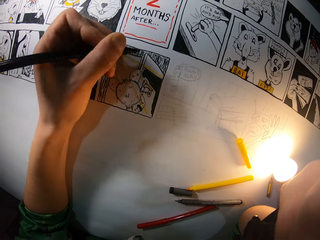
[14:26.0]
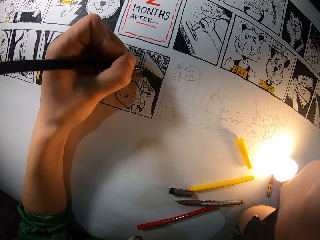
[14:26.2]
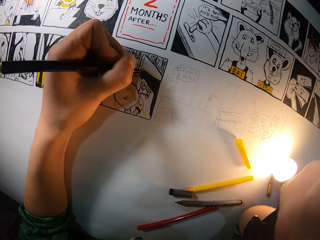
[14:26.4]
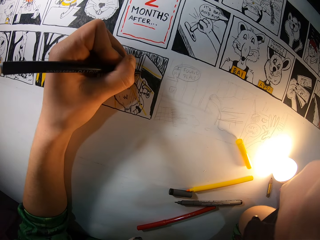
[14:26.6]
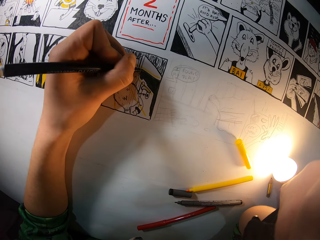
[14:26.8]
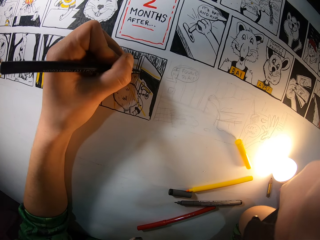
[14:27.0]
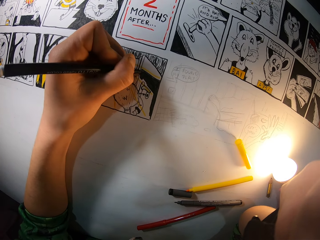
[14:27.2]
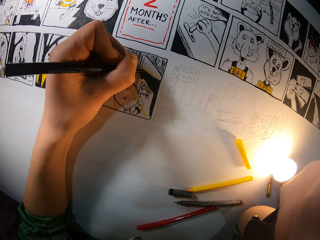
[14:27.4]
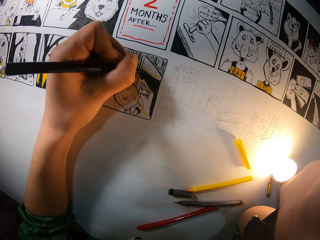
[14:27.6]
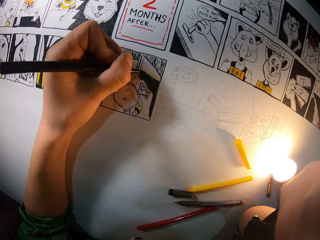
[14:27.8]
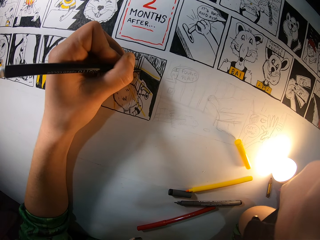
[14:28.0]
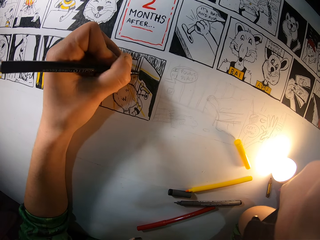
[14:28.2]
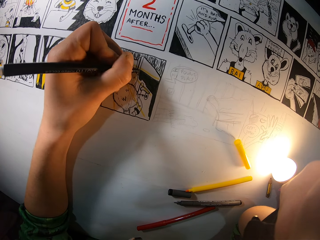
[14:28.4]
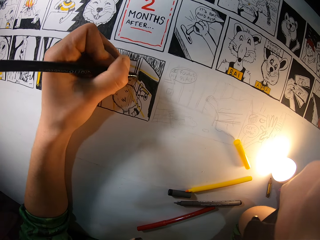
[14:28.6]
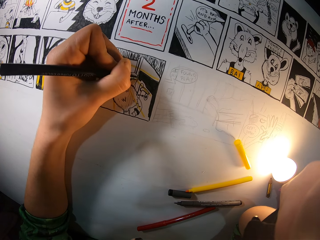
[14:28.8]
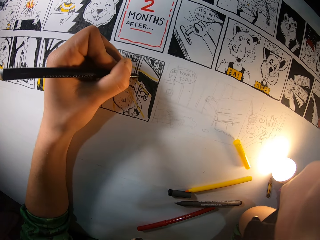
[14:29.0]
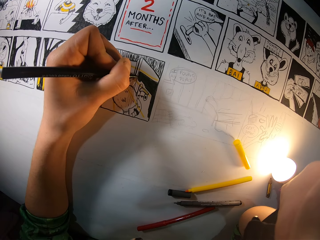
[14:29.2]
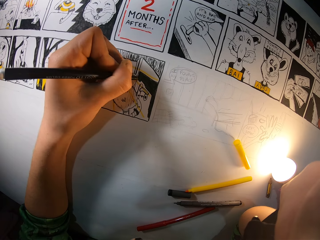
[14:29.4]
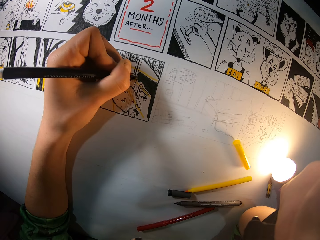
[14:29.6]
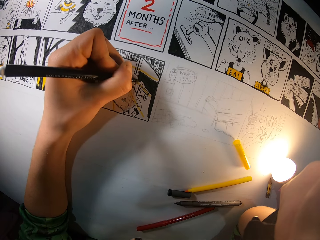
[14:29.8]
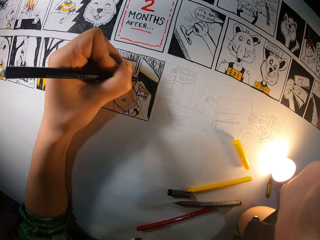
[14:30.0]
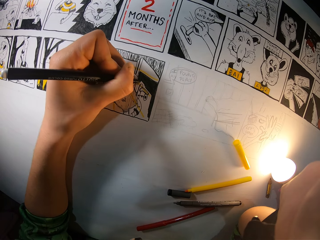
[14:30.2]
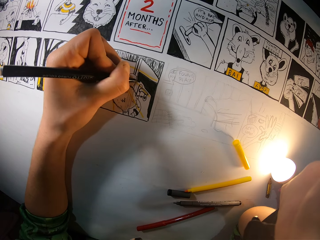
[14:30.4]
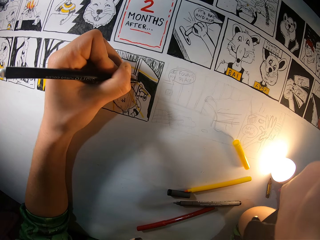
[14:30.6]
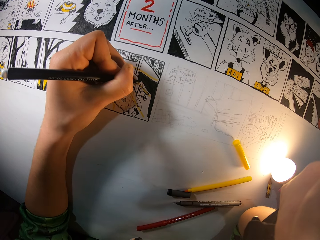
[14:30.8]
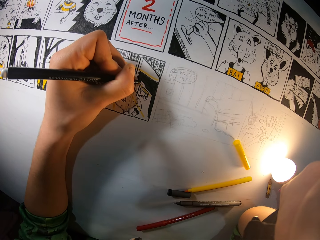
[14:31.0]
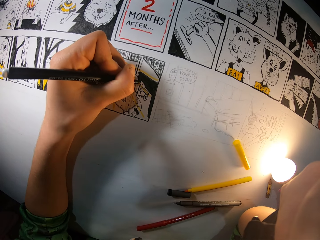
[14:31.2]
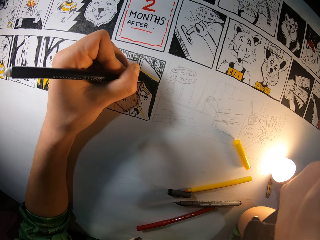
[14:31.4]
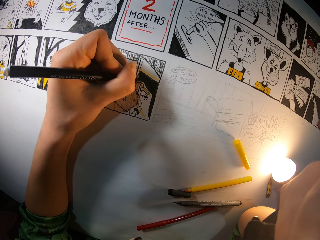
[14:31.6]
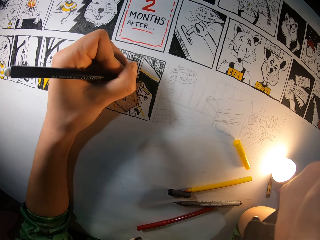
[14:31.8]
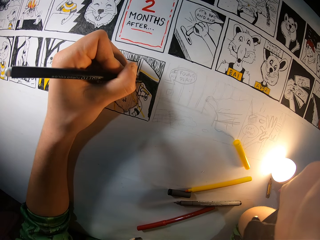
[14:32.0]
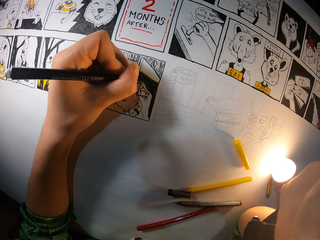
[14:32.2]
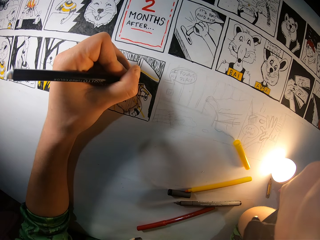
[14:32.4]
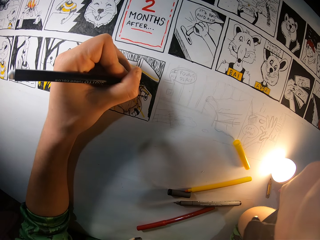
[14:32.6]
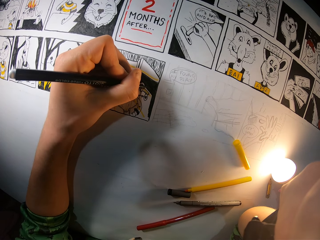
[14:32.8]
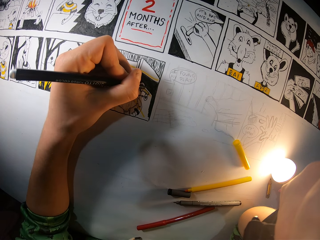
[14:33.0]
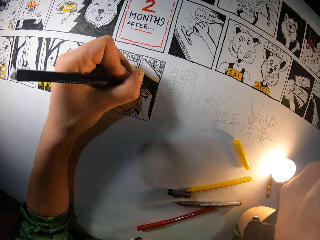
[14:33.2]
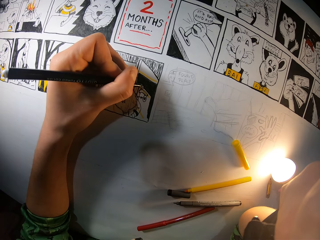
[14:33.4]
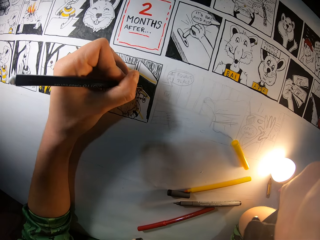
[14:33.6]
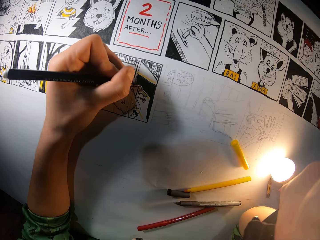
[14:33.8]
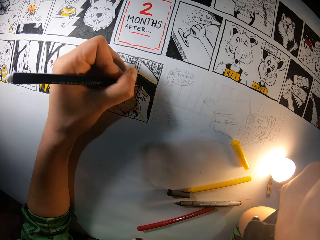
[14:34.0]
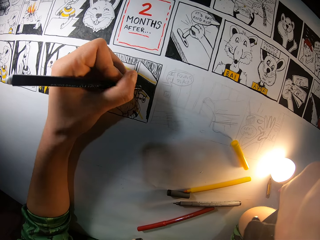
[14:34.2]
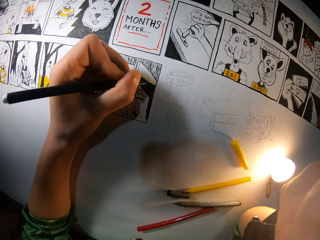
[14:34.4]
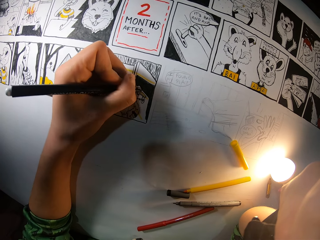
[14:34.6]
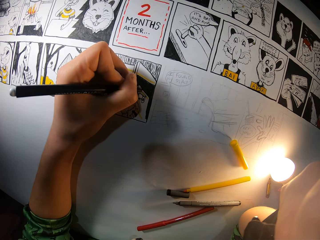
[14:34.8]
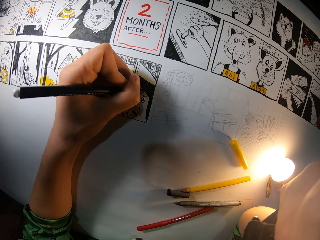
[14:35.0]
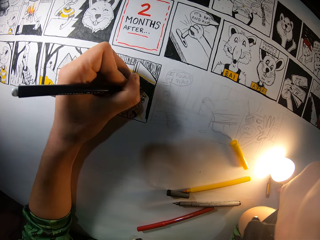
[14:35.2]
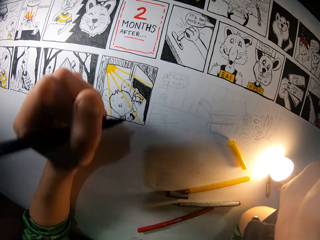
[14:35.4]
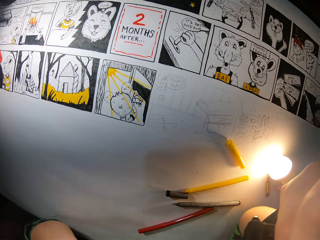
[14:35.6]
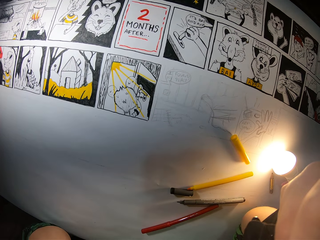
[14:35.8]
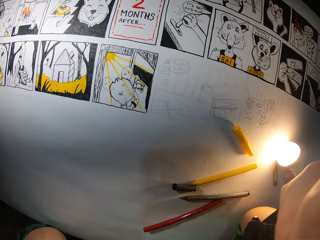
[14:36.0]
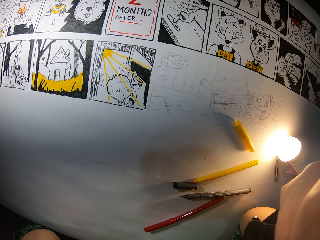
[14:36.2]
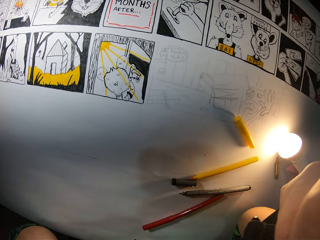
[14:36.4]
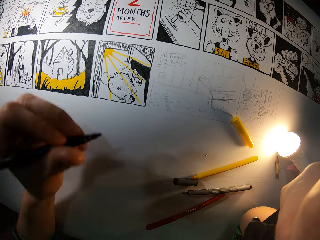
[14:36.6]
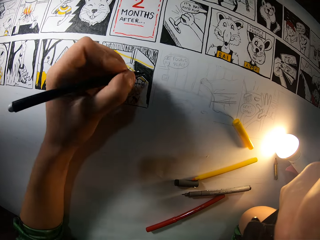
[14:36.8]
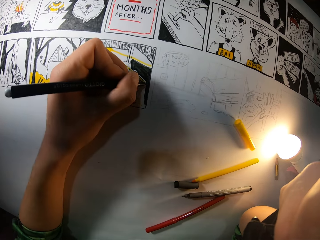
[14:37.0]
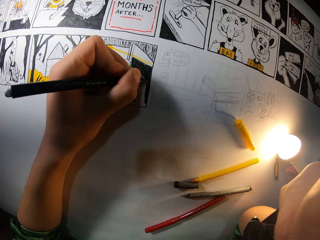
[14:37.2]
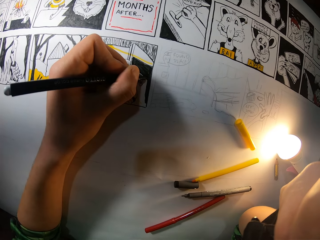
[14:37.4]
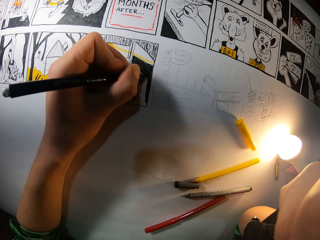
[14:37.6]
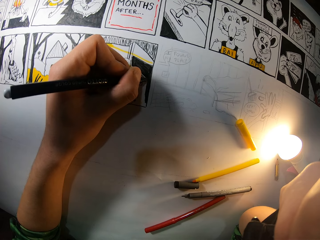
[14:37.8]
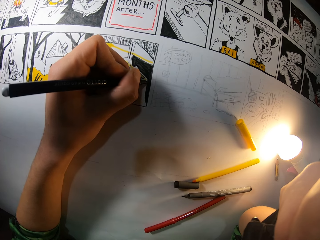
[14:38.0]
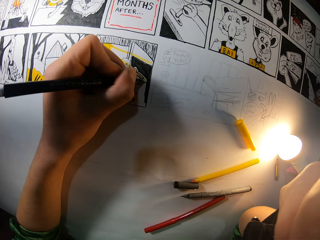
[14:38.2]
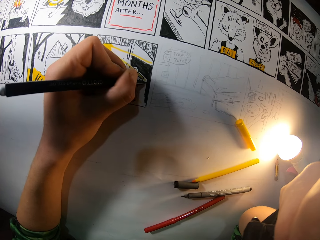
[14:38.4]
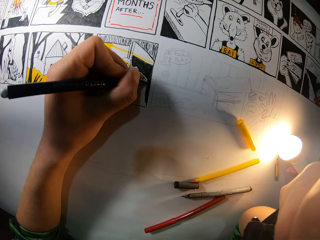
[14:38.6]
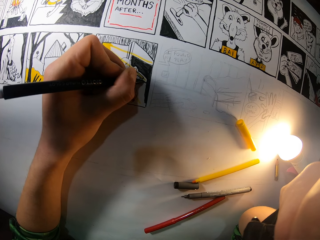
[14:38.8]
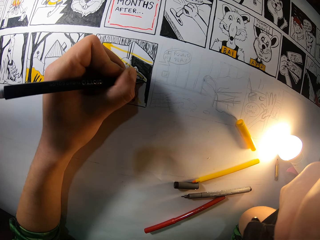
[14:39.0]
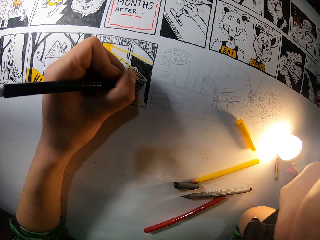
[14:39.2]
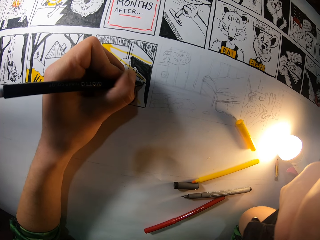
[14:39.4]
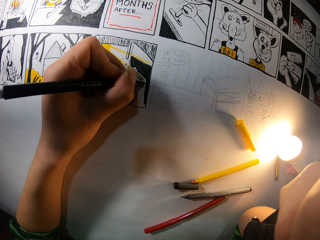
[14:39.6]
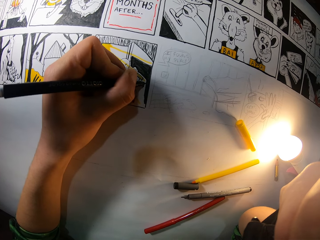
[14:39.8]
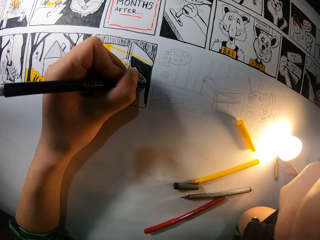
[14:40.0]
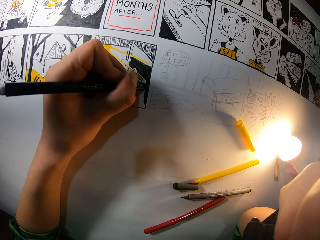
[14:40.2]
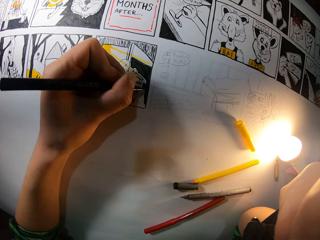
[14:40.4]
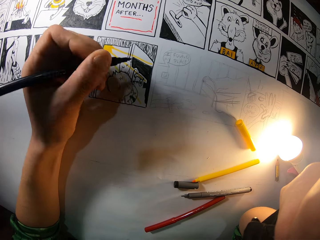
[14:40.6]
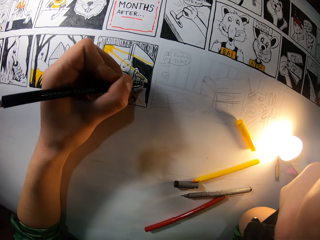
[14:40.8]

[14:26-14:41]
The camera wearer removes the hand from the drawing. They paint the drawing.

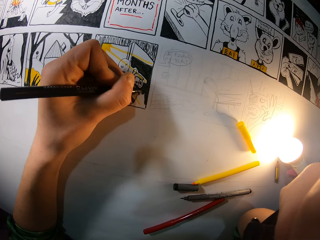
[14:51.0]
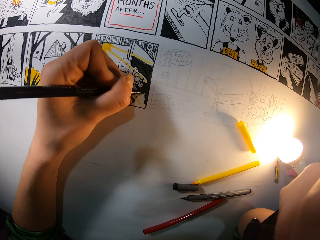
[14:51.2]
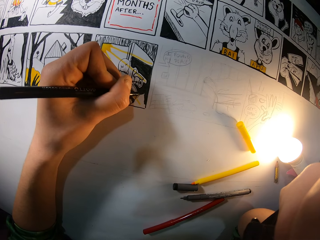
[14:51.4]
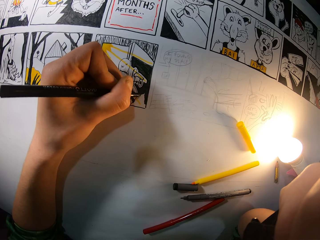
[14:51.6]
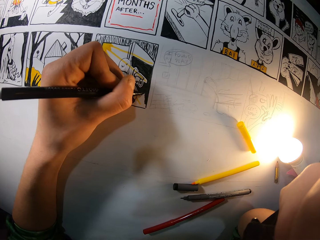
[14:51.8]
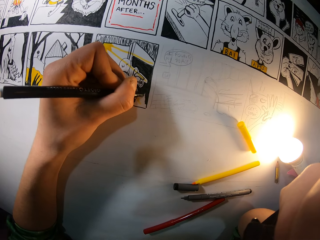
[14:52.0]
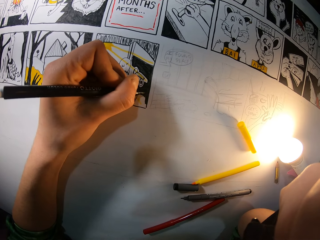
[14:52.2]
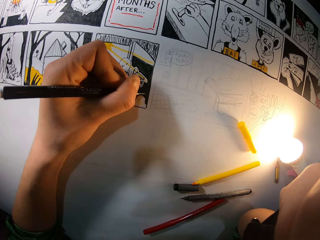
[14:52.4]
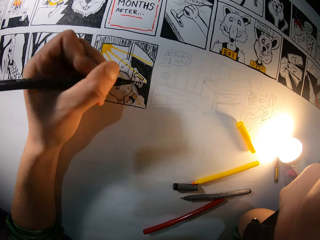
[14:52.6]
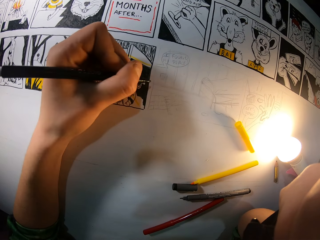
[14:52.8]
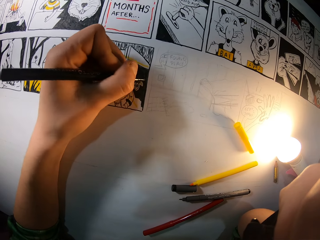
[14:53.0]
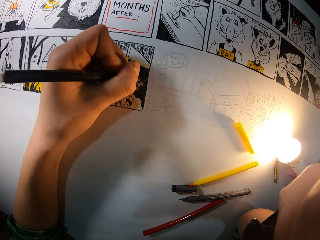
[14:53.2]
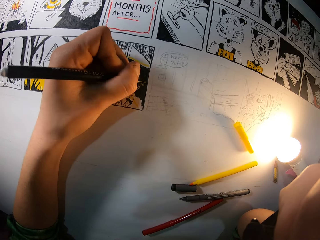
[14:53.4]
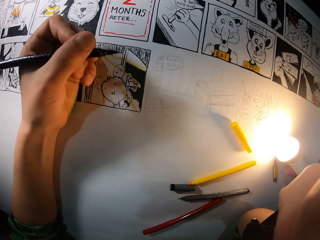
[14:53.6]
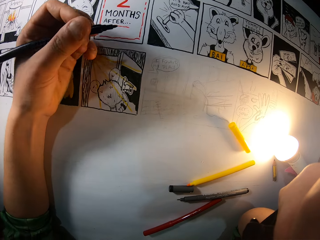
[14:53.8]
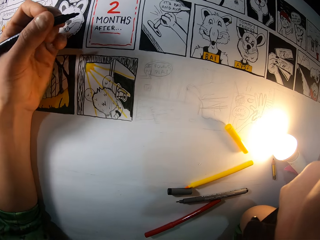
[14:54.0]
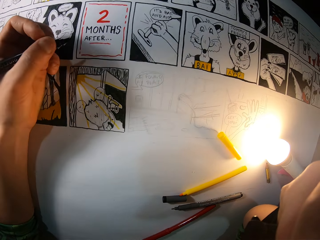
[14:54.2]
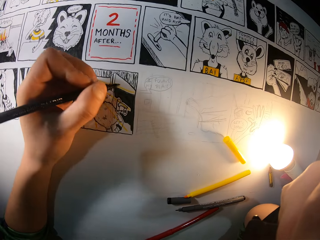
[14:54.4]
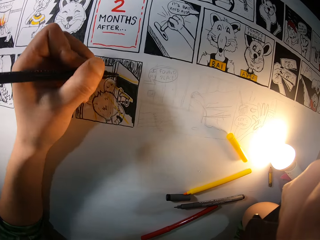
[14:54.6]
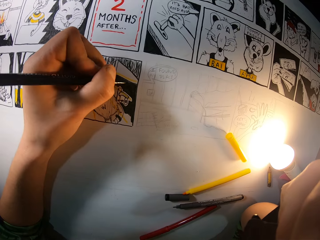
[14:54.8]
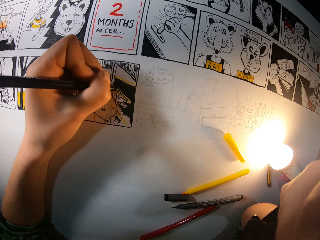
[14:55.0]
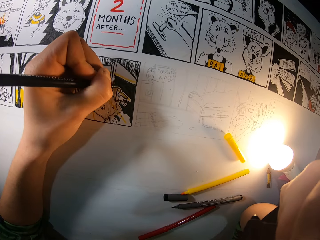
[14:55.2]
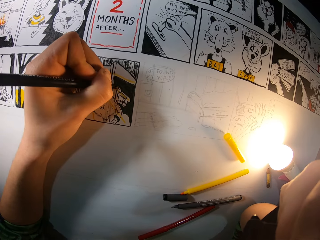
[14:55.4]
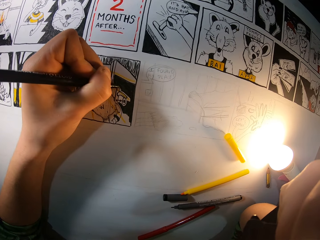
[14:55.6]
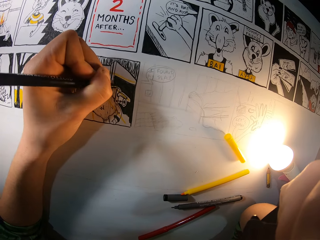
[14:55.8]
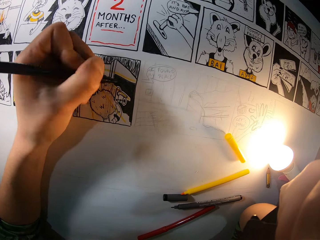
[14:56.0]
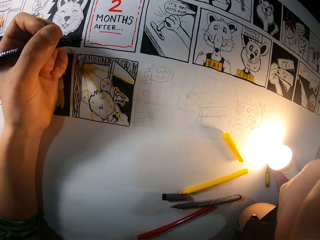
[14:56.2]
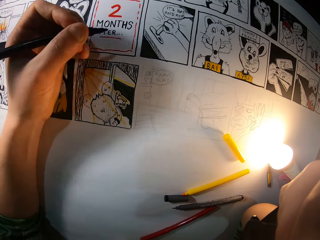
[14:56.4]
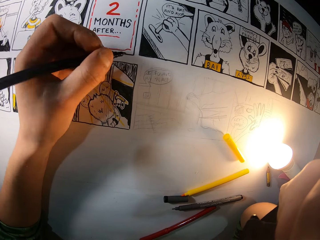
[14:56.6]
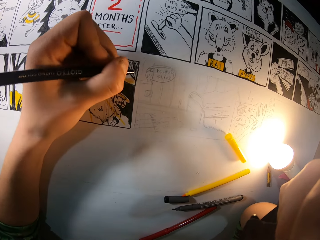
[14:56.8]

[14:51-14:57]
The camera wearer moves the hand on the table. They paint the drawing.
